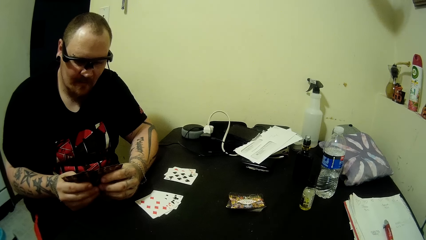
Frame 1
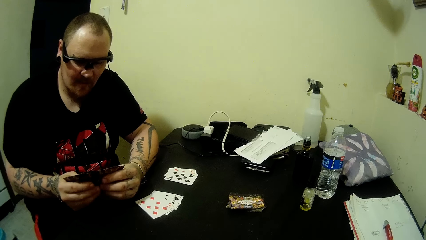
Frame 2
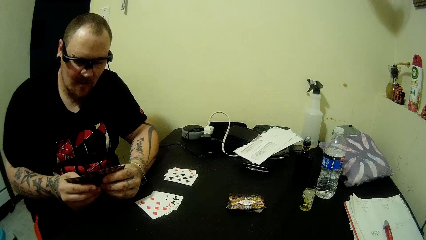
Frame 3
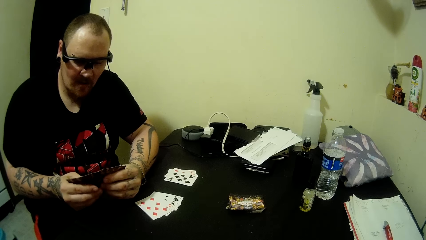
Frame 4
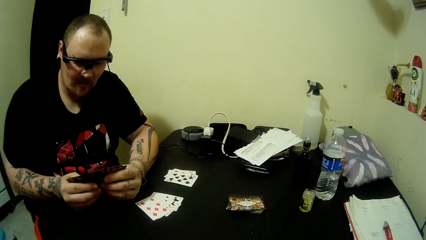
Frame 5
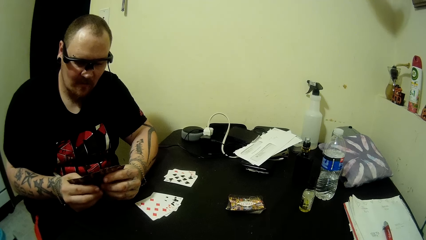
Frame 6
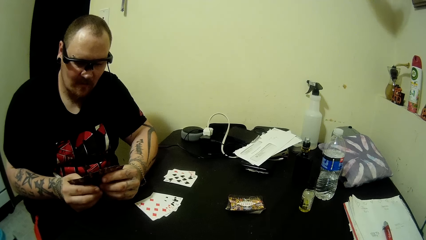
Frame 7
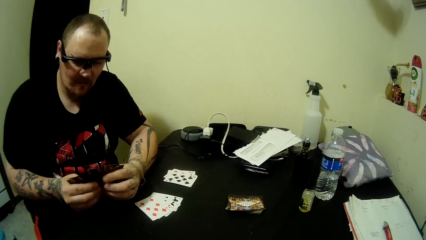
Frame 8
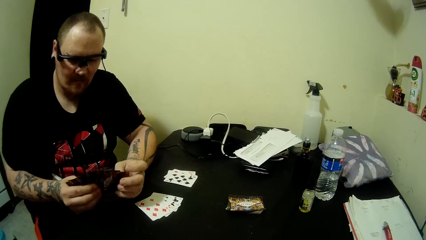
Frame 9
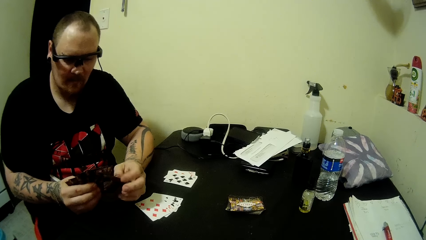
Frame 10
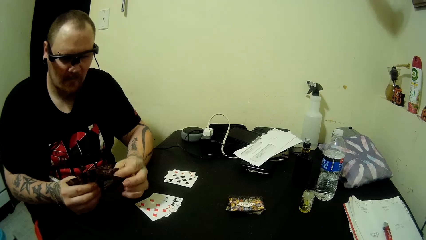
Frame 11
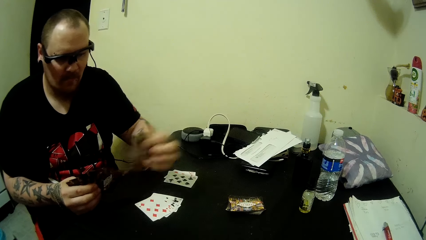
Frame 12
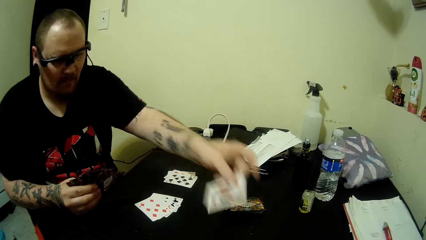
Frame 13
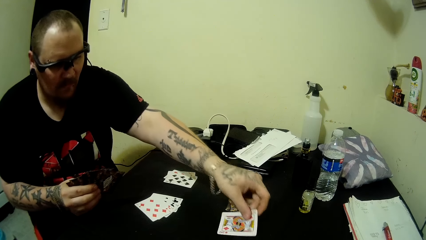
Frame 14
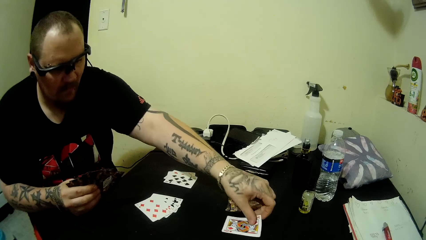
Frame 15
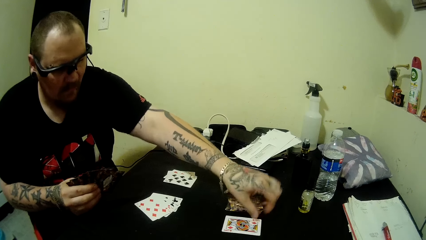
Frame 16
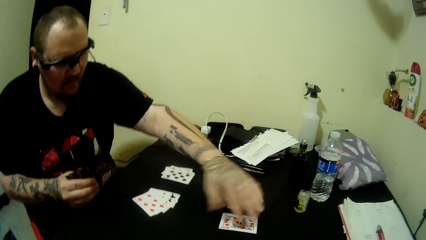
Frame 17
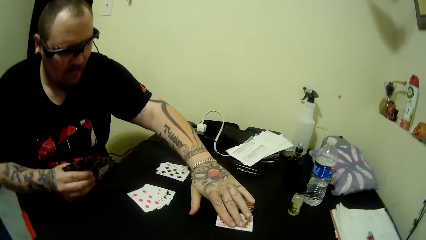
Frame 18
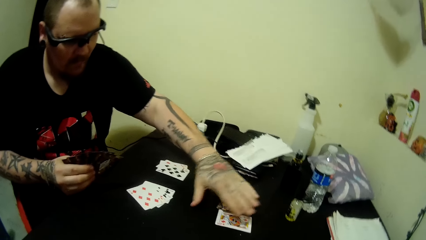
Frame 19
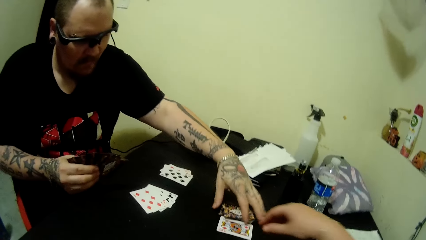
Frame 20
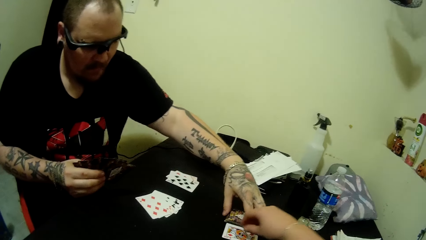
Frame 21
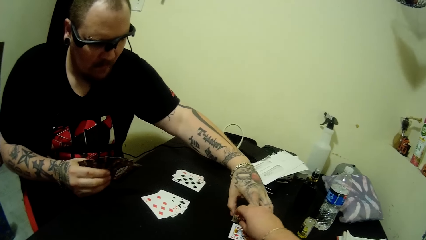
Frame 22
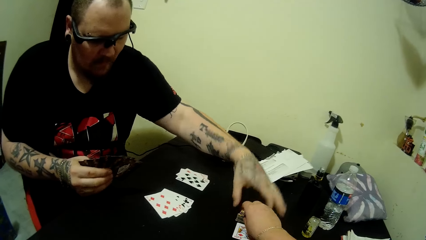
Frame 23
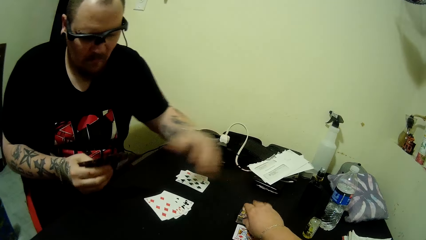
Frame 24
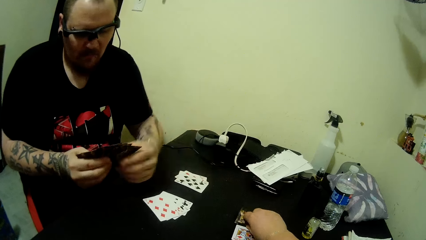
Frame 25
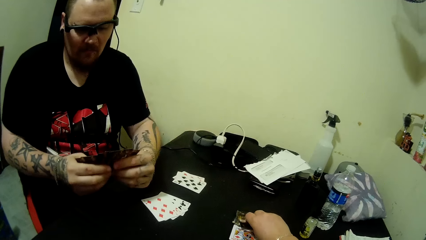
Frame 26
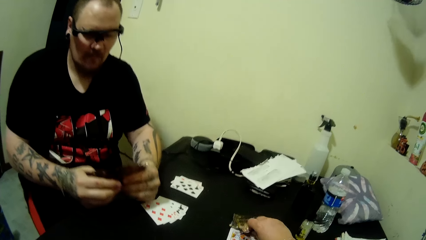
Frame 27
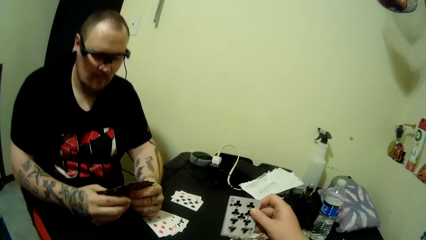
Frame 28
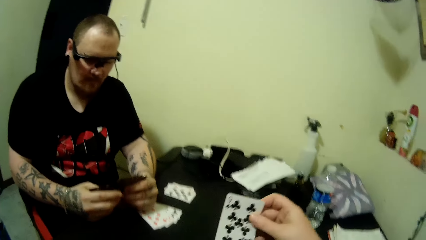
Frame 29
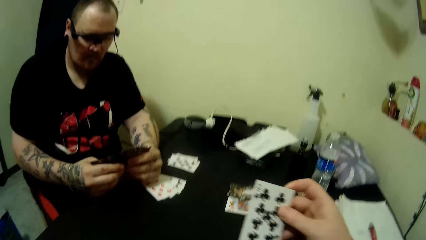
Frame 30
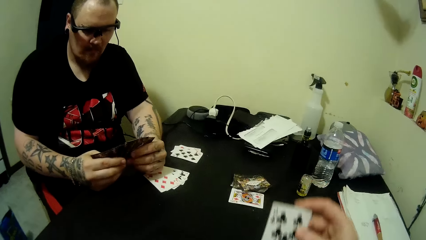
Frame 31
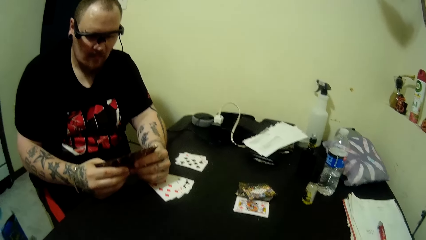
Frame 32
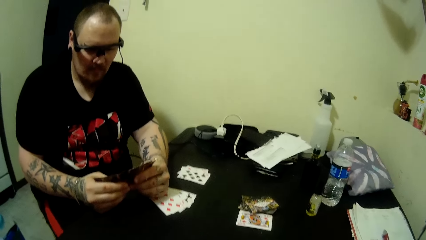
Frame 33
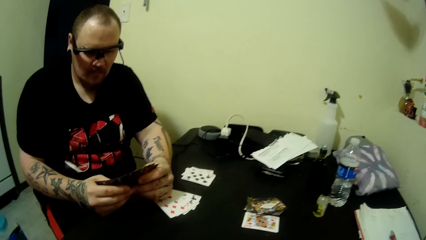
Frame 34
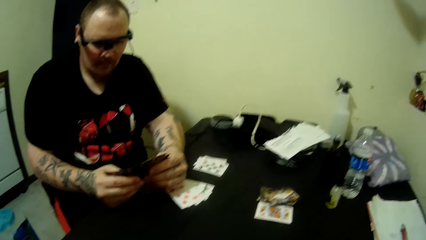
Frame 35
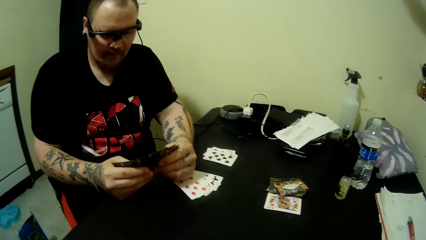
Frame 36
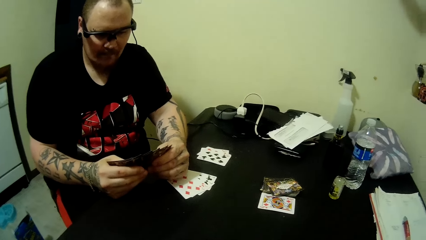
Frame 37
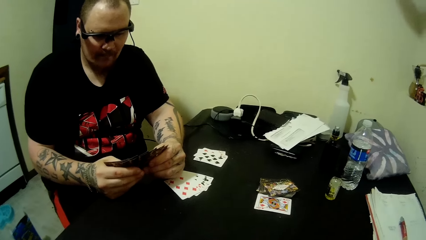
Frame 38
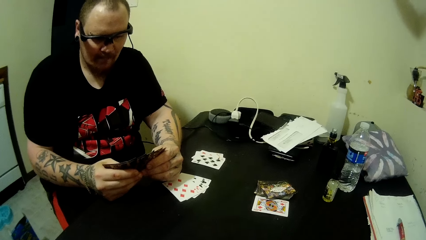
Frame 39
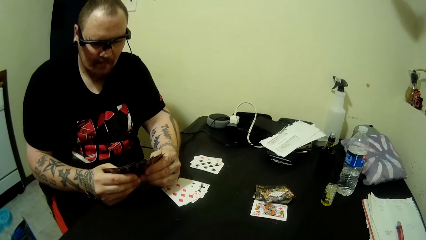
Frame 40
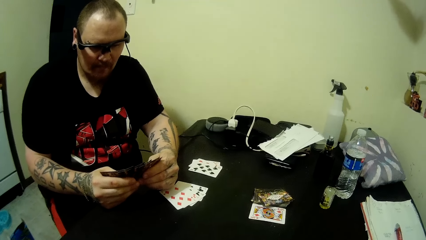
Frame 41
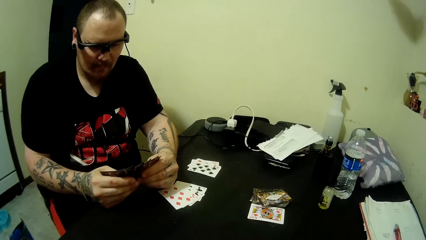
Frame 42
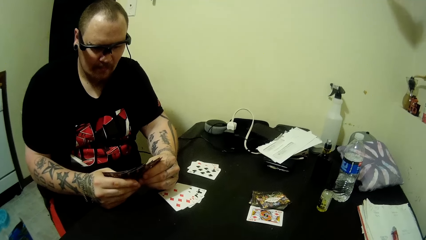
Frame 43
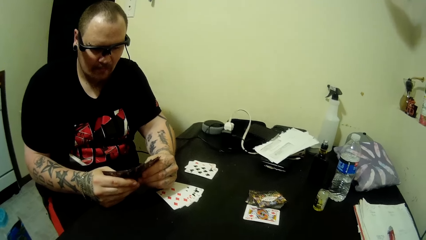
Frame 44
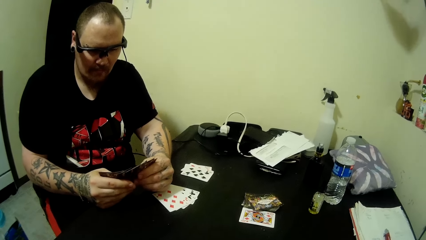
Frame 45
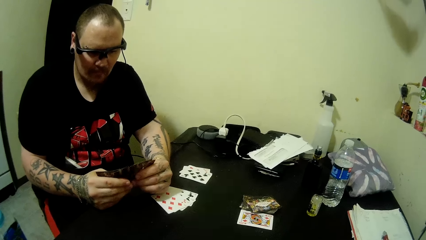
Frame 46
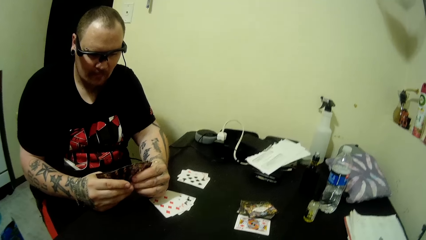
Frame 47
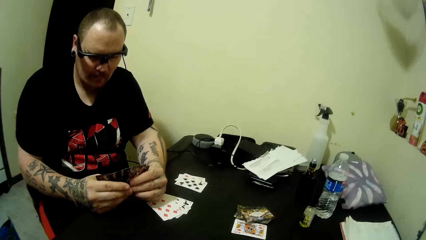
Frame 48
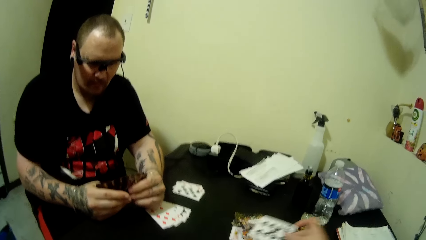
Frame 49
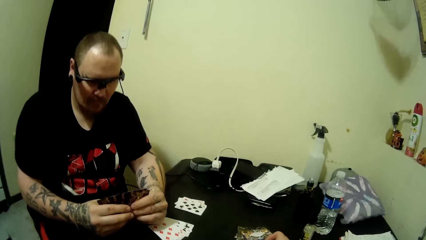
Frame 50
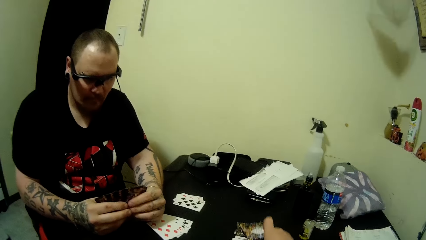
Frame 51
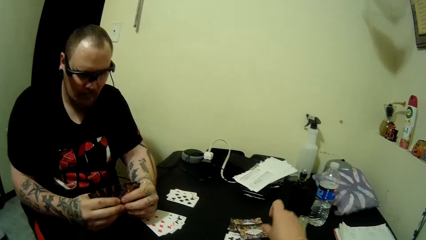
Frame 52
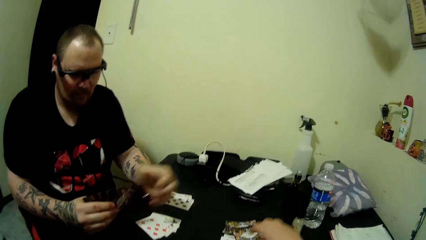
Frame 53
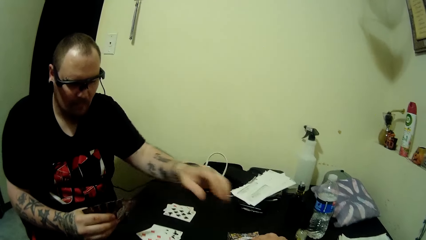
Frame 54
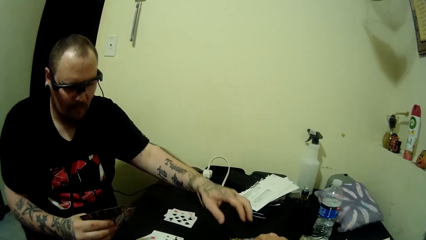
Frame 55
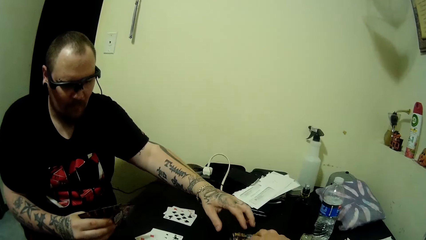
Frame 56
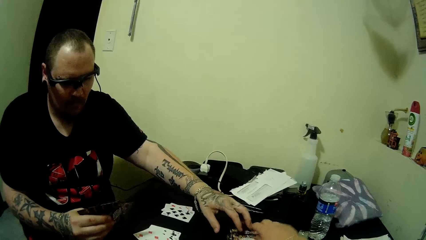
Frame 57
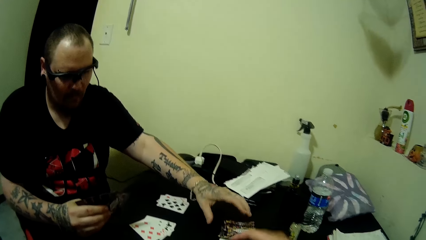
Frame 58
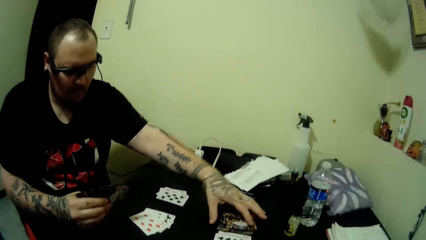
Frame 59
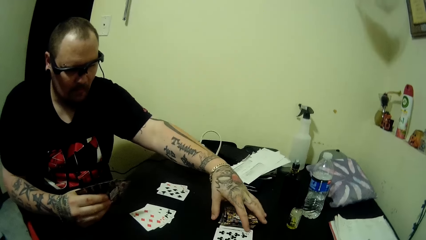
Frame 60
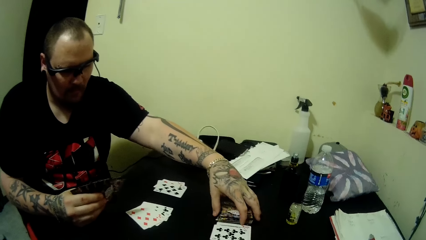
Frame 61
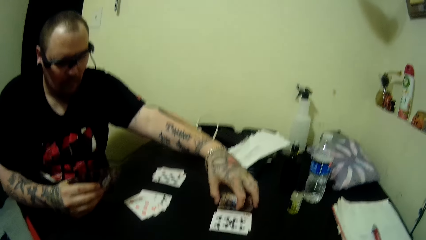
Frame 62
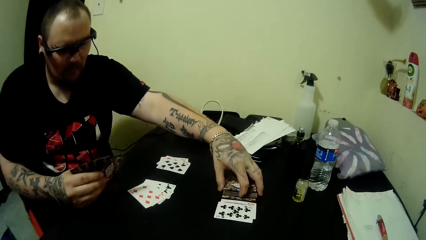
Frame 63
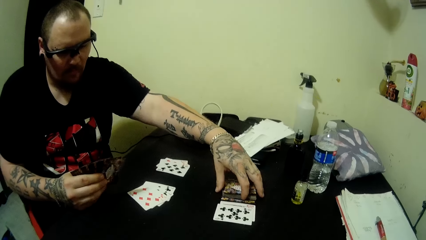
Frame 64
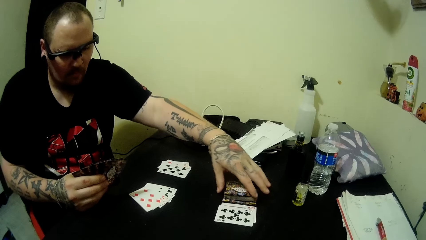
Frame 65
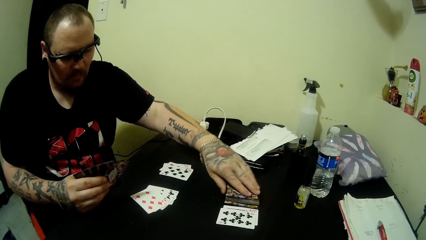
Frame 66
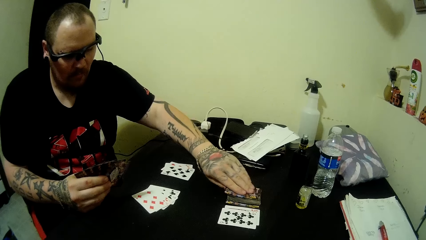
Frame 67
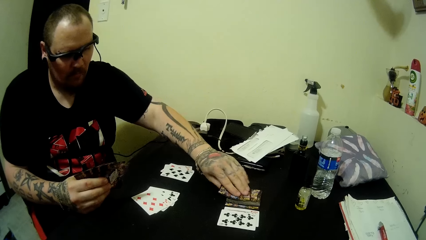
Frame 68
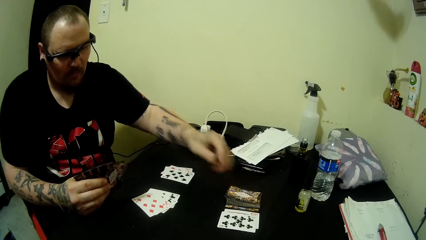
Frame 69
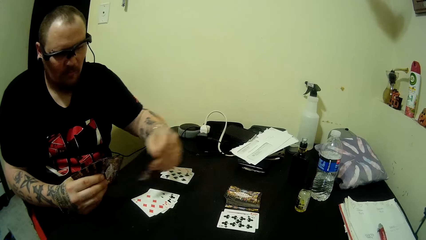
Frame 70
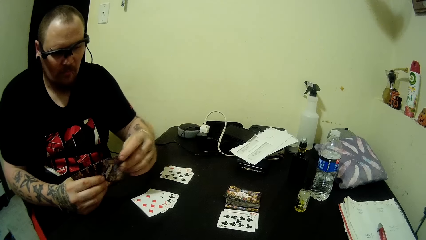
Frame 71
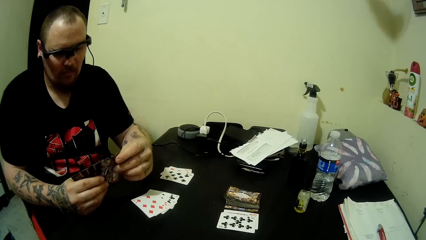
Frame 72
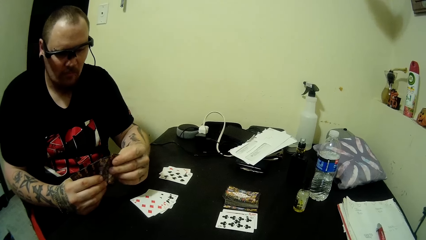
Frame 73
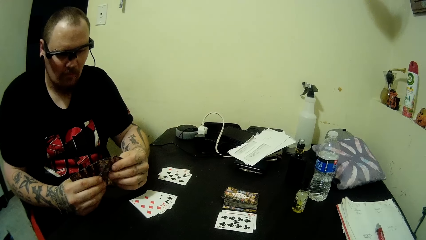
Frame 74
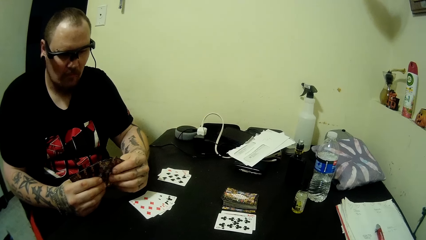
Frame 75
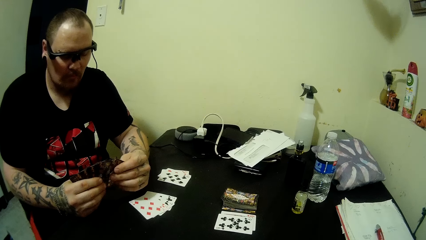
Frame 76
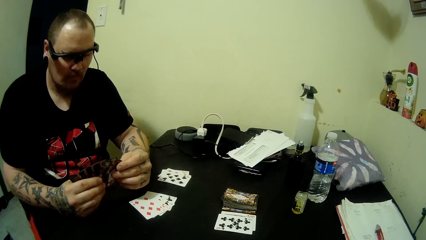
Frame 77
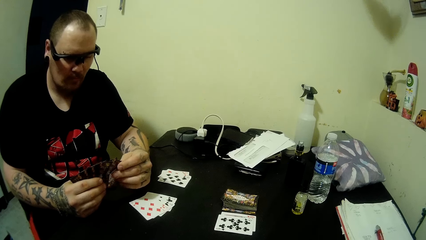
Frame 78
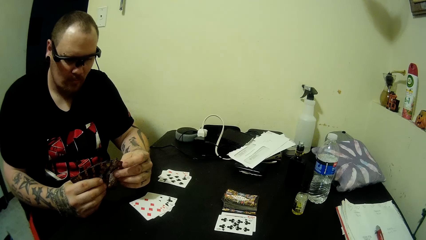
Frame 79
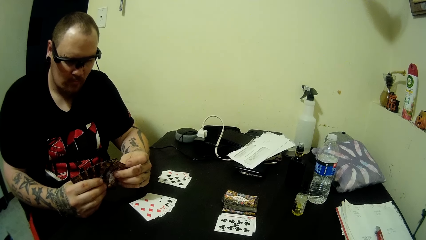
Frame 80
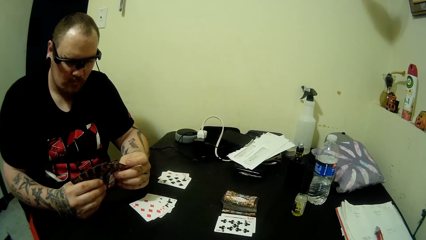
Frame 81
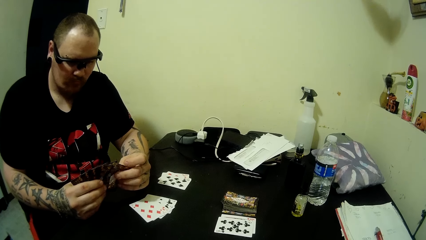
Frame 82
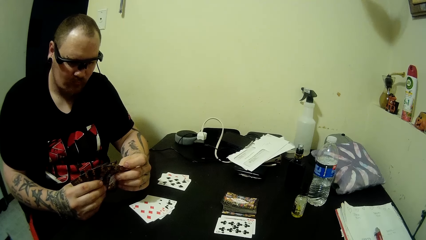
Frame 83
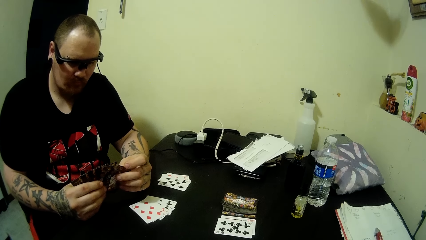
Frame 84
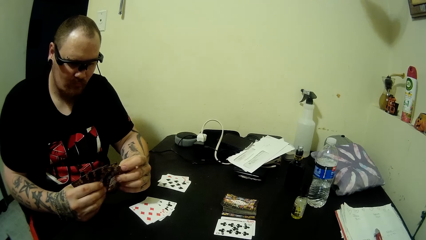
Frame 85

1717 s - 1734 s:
A man picks out a card, places the card on the table, moves the card on the table and collects together cards on the table. The camera wearer picks up a card from the stacked cards on the table. They place a card on the table. The man collects together cards on the table. He picks up a card from the stacked cards on the table.
